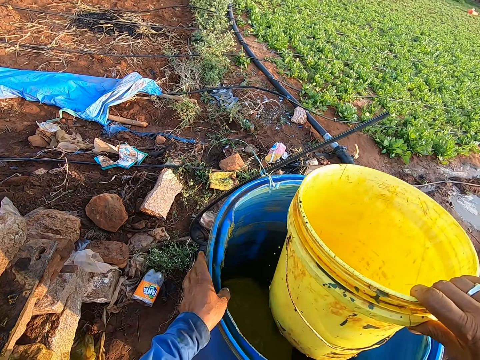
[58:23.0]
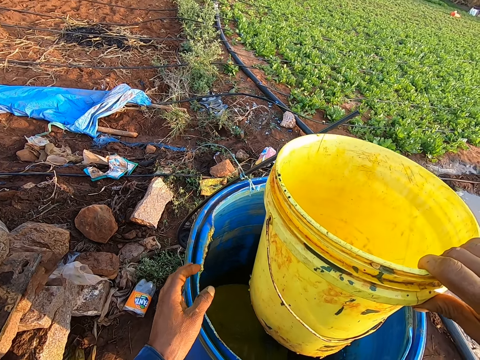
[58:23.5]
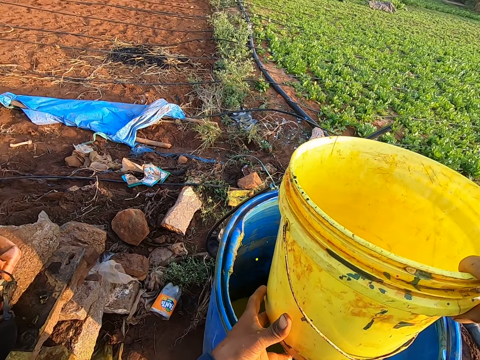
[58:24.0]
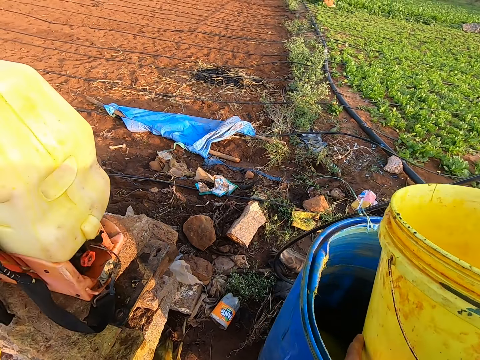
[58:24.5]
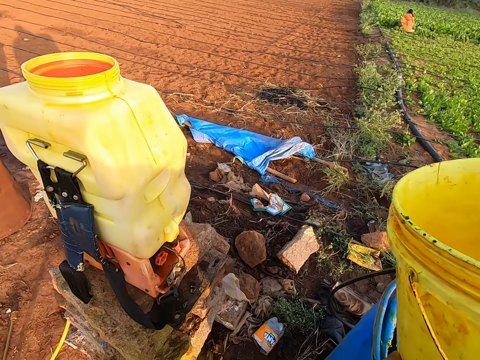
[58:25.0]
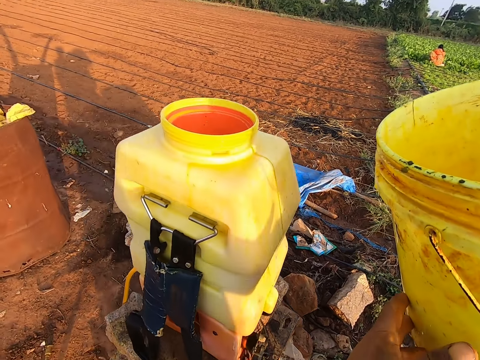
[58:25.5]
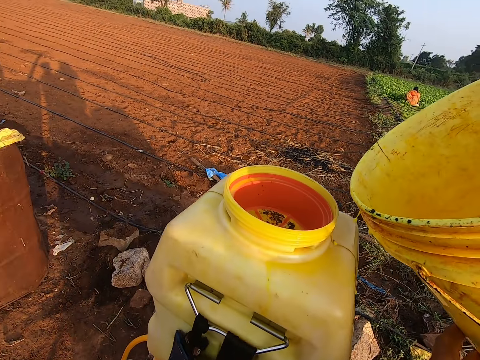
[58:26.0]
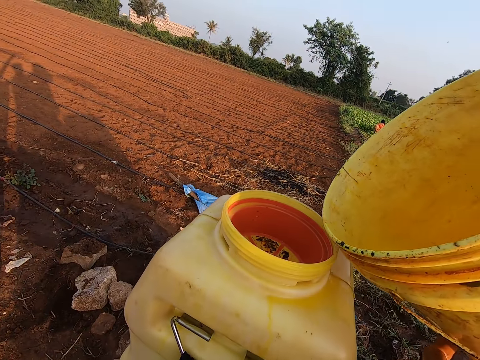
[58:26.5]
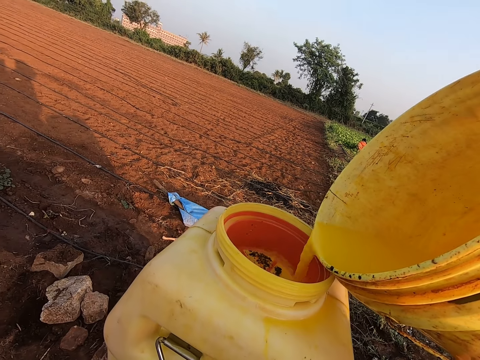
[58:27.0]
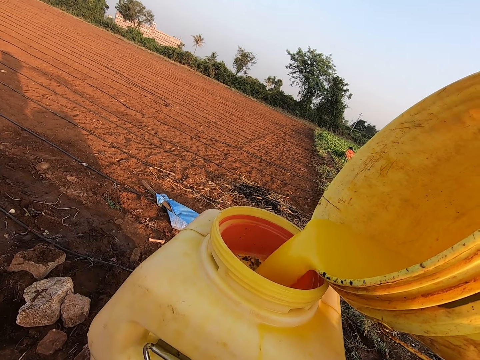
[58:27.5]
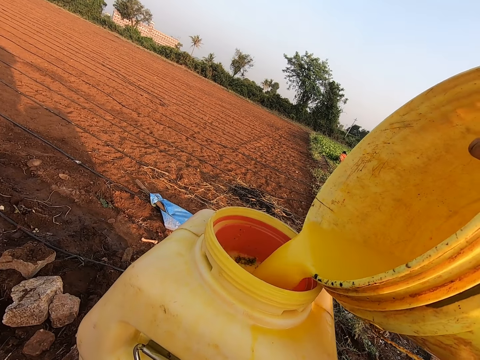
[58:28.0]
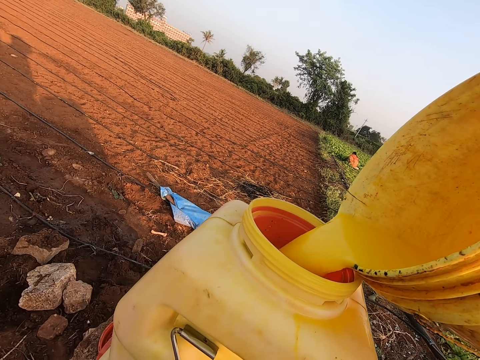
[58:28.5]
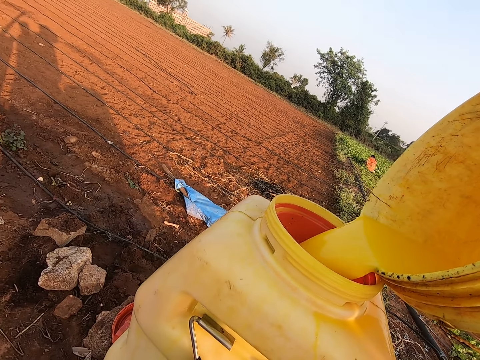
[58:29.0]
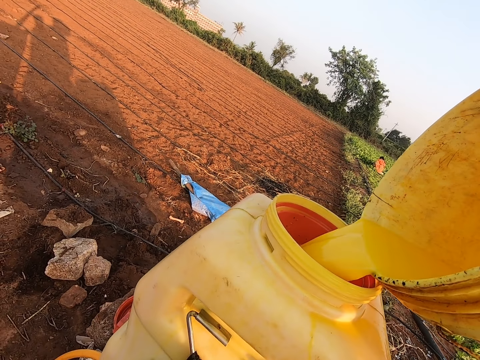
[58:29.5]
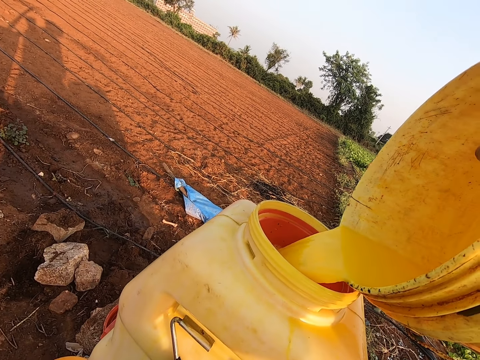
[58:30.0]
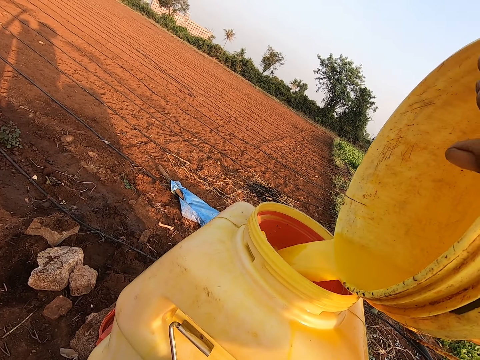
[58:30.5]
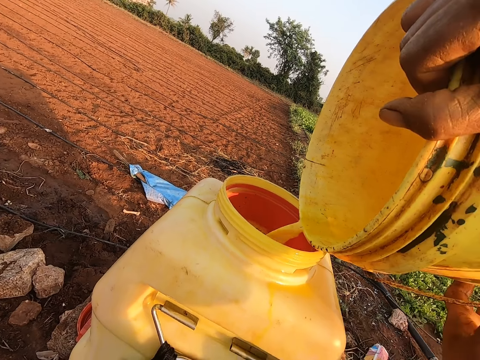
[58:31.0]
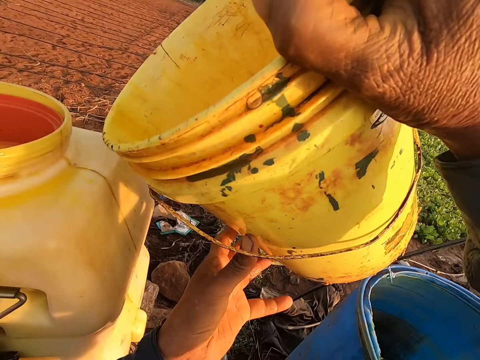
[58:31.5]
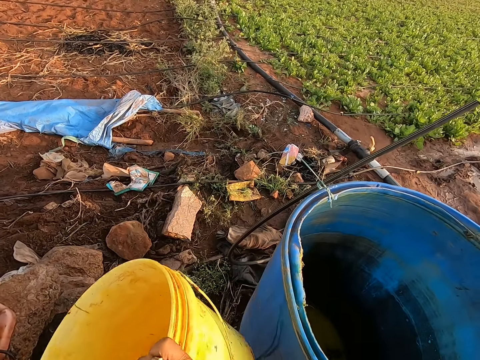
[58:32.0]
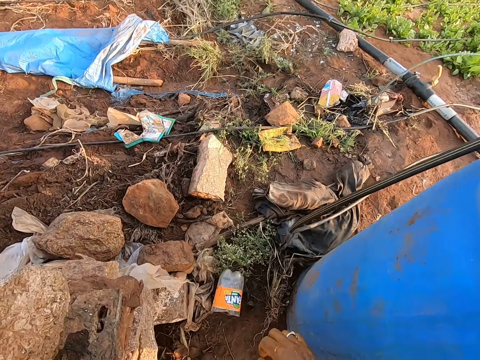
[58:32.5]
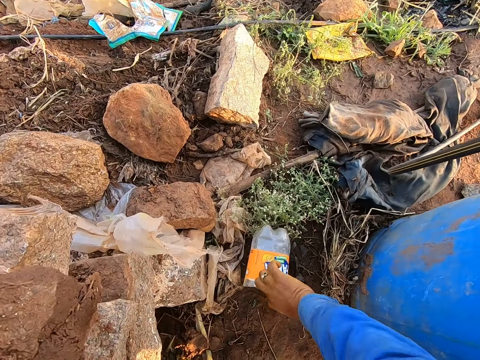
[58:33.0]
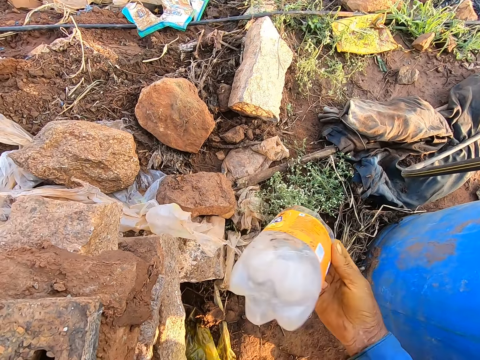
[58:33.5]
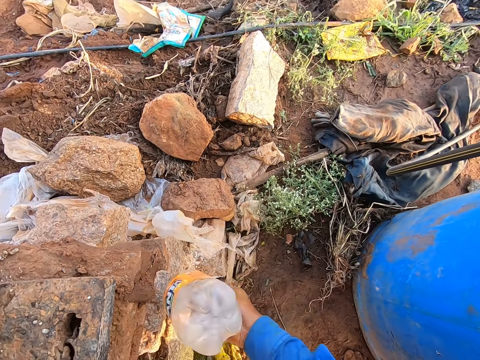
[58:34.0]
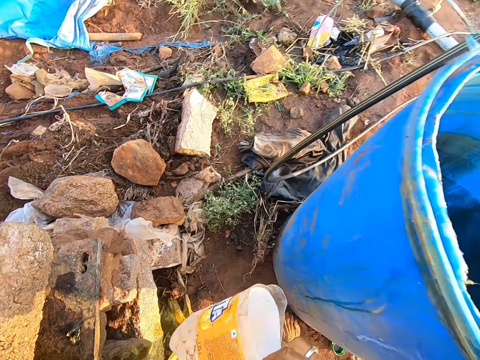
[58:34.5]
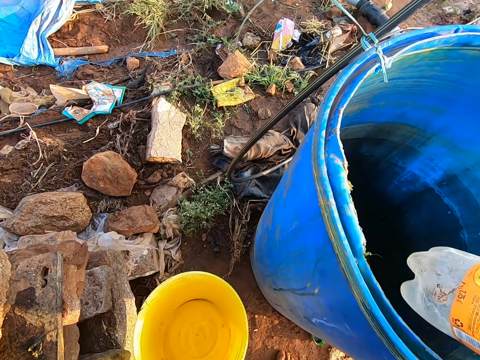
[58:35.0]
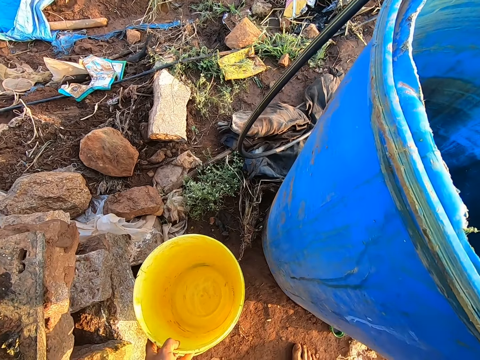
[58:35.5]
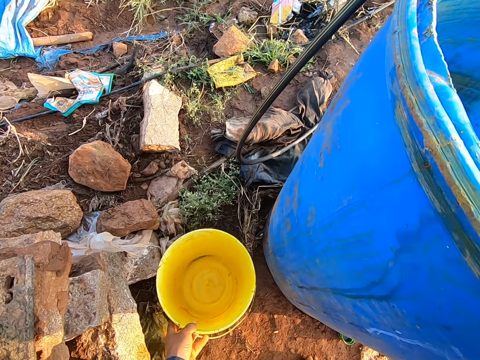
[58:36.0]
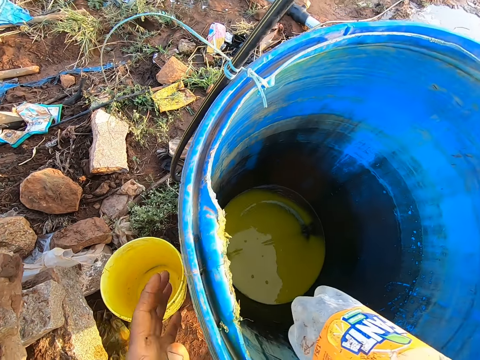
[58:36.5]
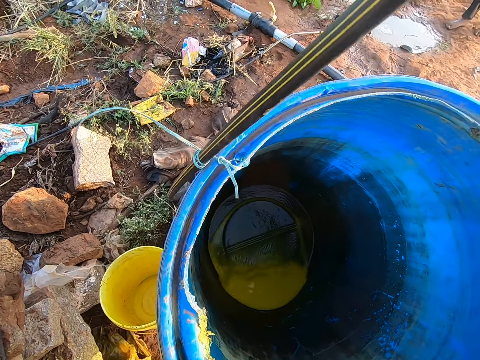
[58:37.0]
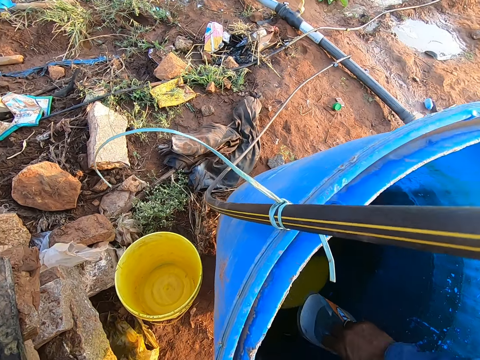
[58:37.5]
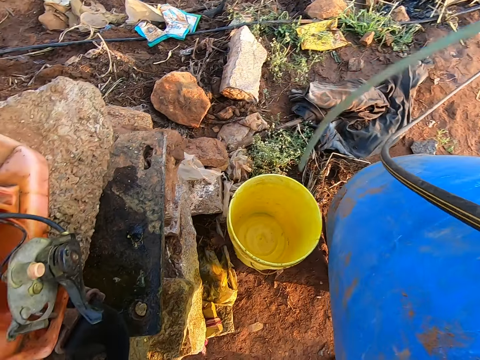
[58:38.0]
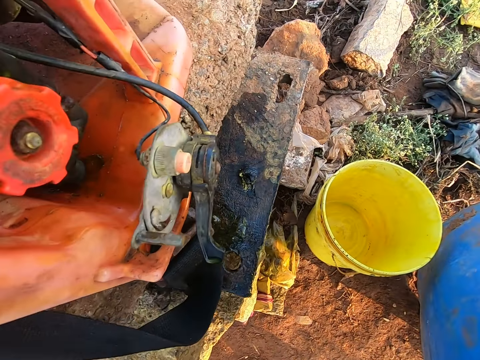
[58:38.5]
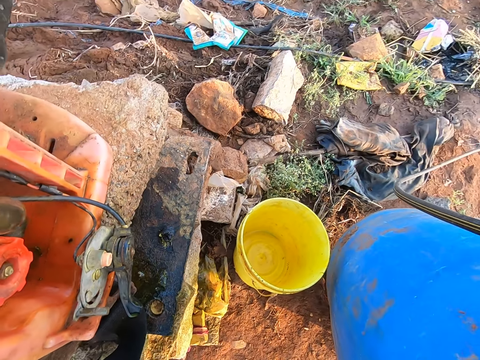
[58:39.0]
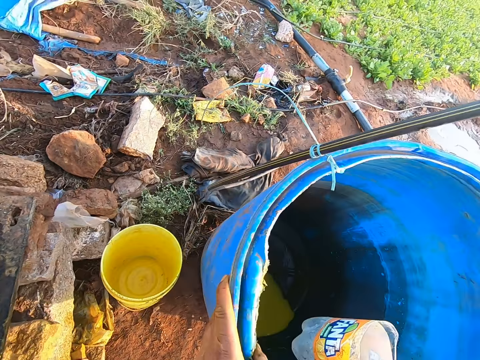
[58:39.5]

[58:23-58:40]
The camera wearer holds the bucket with both hands. He moves around. He pours chemicals into the fumigation tank with the bucket in his hands. He moves around. He bends downwards. He picks up a container from the ground with his right hand. He hits the container on a brick with his right hand. He drops the bucket on the ground with his left hand. He holds the barrel with both hands. He tilts the barrel with his hands. He dips the container in his right hand into the barrel. A man sits on a chair.

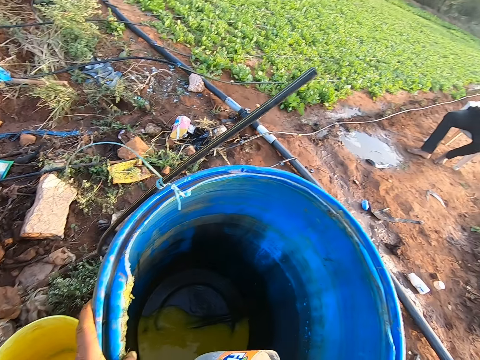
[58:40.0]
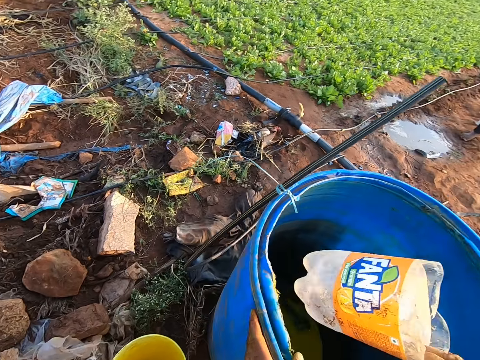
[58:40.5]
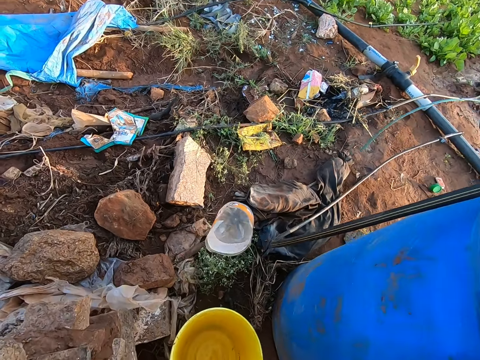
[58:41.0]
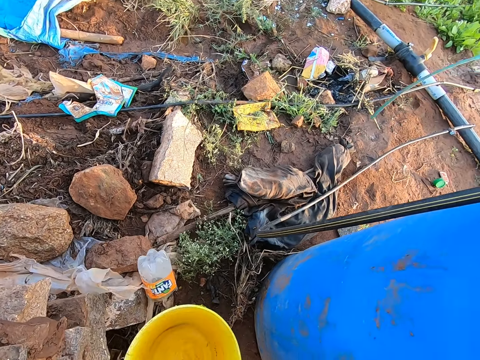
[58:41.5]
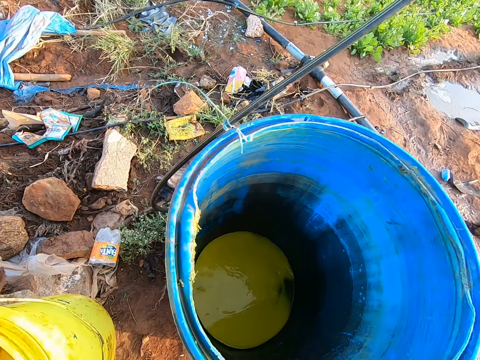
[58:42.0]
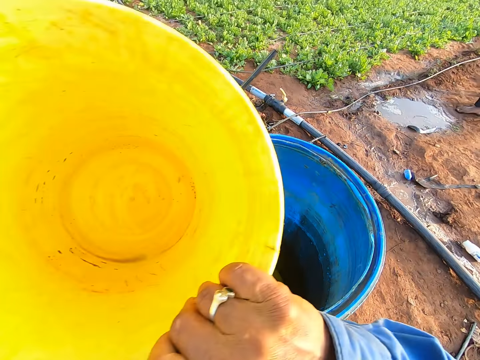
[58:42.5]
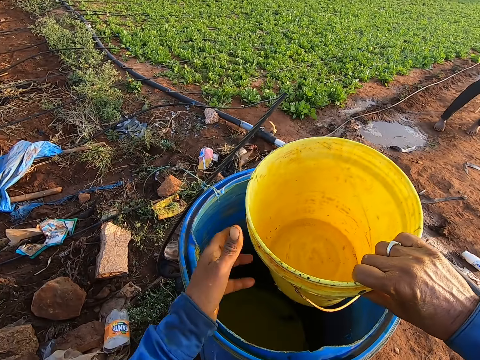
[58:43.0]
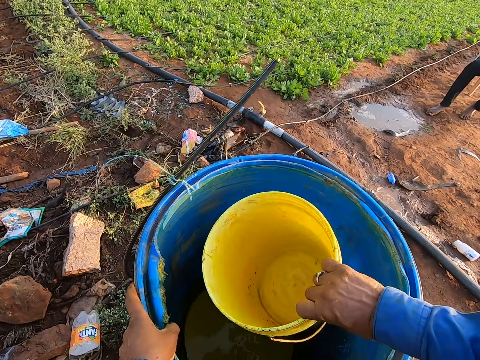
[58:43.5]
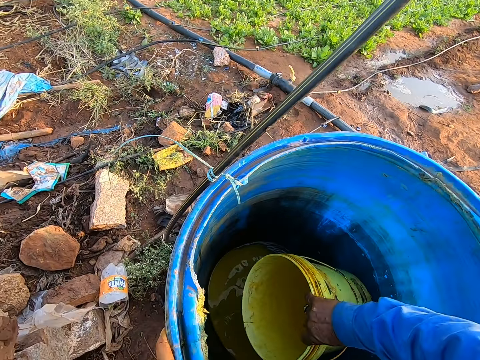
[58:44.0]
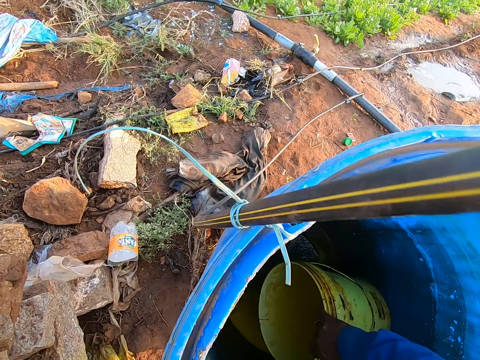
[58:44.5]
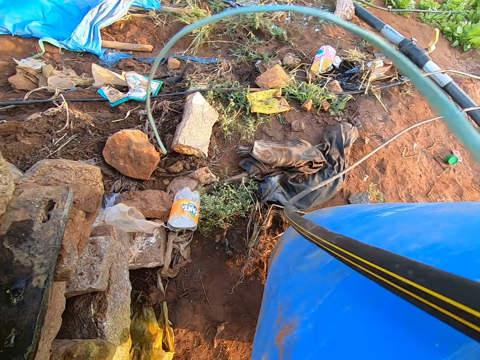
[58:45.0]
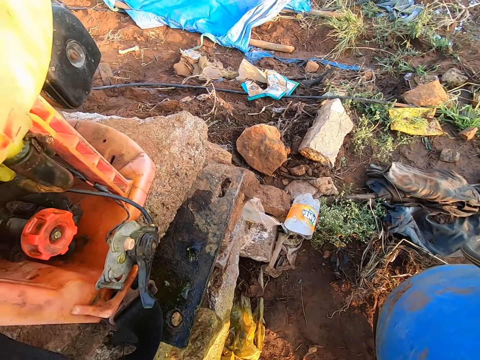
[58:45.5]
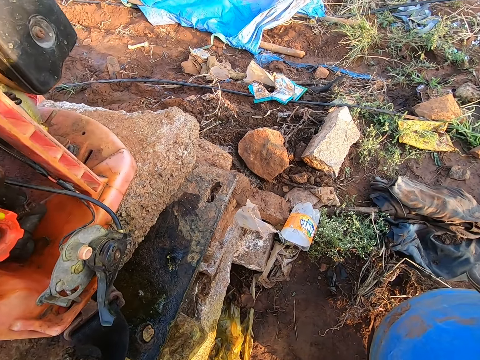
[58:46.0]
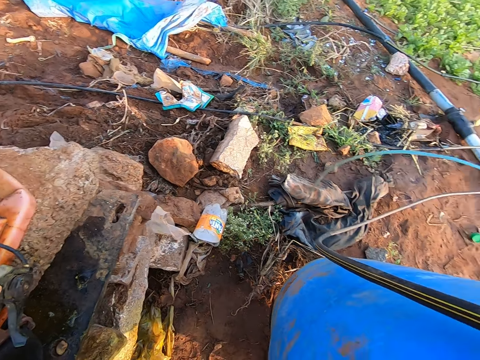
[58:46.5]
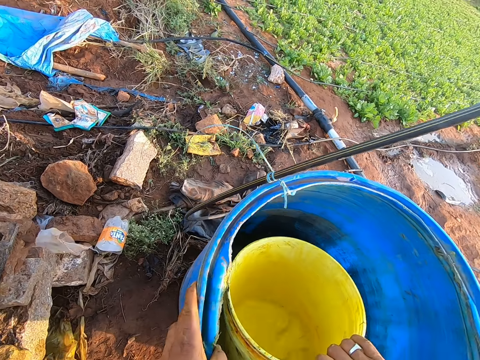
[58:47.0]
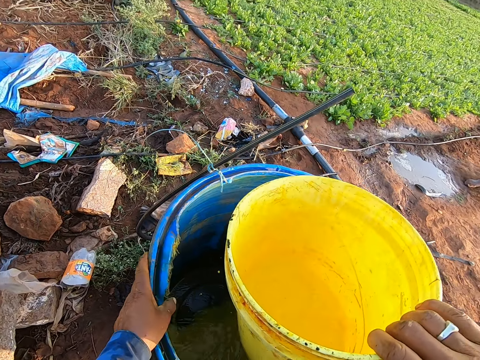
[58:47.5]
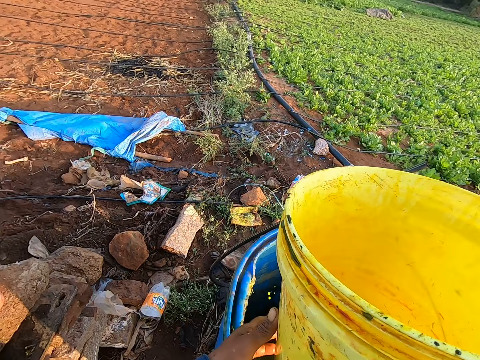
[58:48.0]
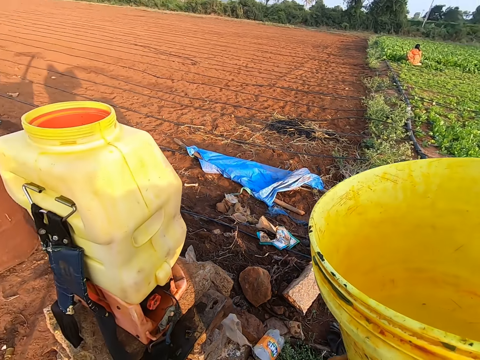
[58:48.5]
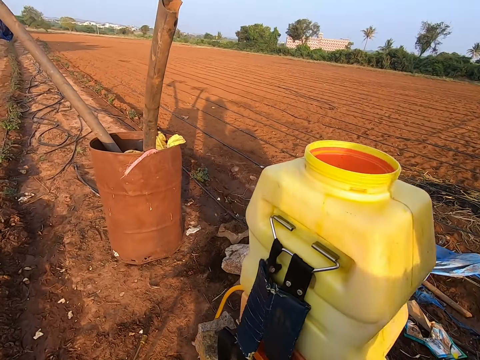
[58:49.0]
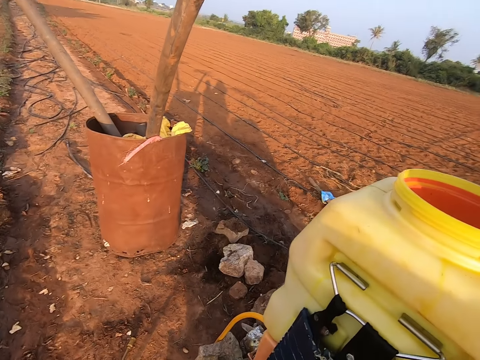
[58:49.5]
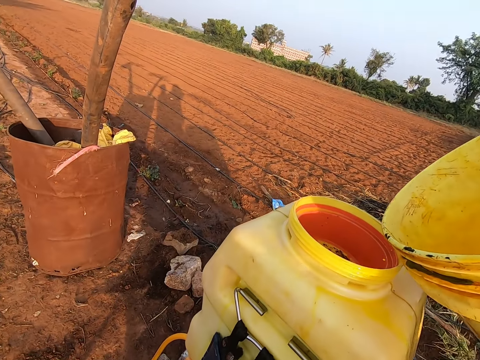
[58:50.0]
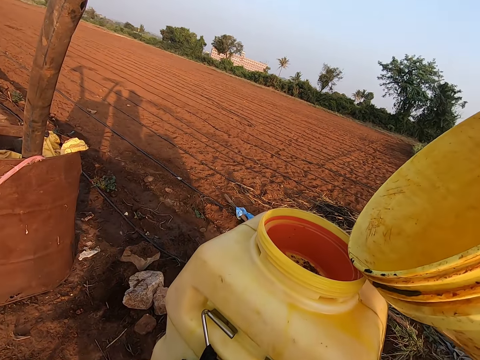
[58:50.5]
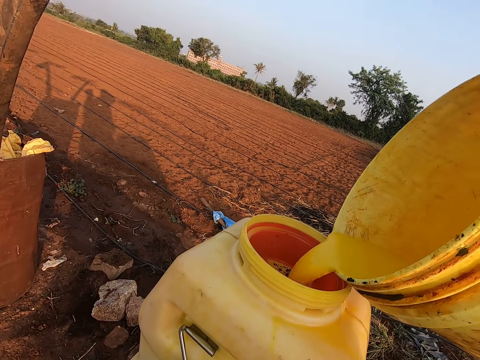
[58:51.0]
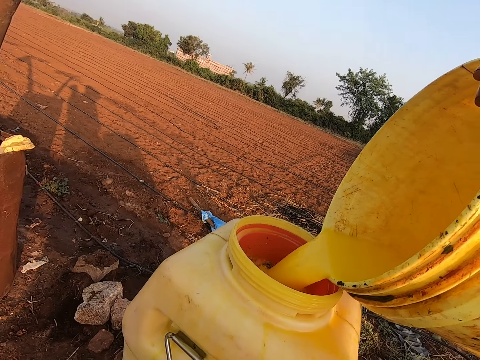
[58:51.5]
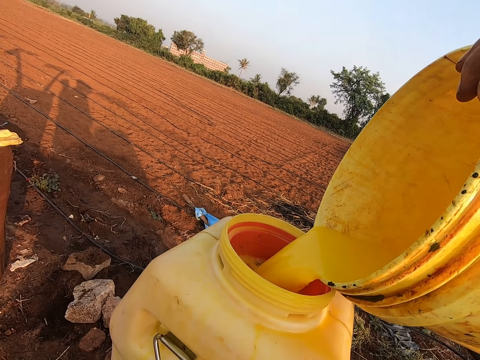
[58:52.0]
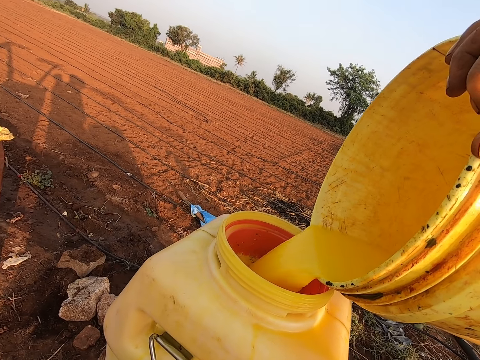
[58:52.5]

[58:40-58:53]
The camera wearer moves around. A man looks around. The camera wearer throws the container on the ground with his right hand. He picks up the bucket from the ground with his left hand. The man moves his leg. The camera wearer touches the bucket in his right hand with his left hand. He puts the bucket in the tank. He grabs the barrel with his left hand. He tilts the barrel with his left hand. He scoops chemicals from the barrel with the bucket in his right hand. He carries the bucket with both hands. He pours fertilizer from the bucket into the tank of the backpack sprayer with both hands.
